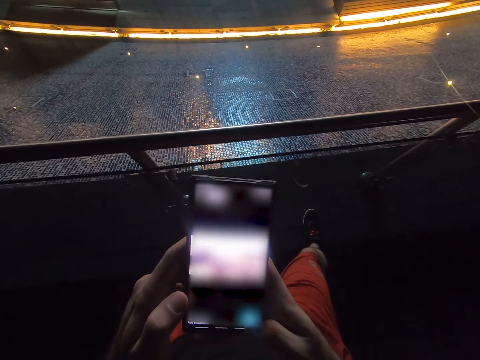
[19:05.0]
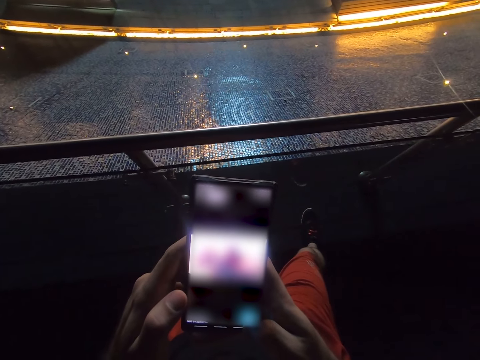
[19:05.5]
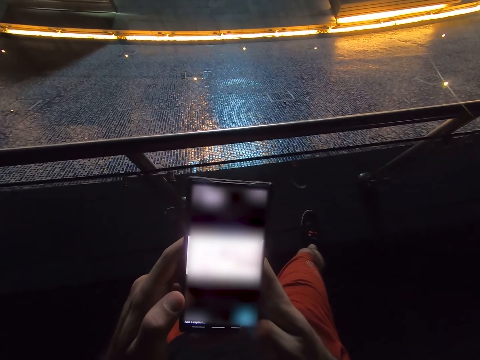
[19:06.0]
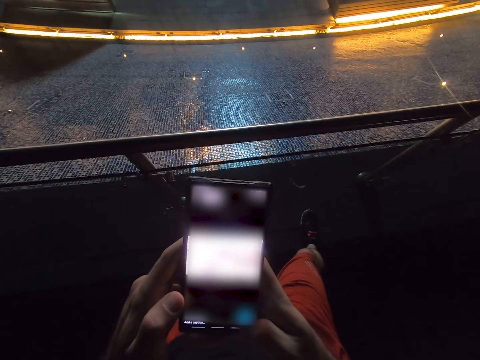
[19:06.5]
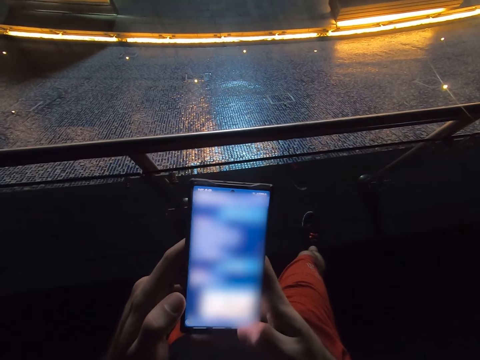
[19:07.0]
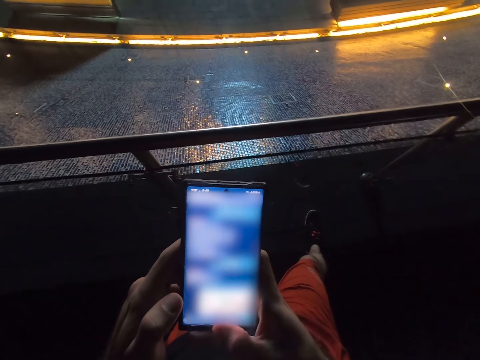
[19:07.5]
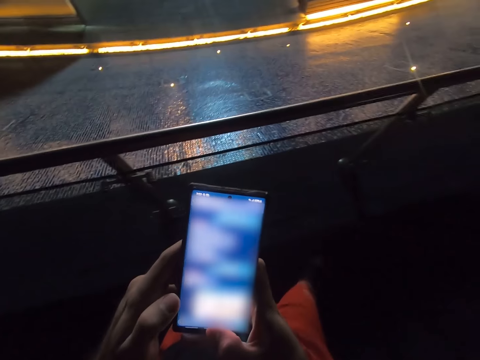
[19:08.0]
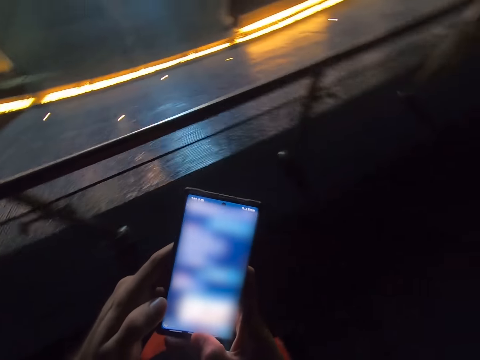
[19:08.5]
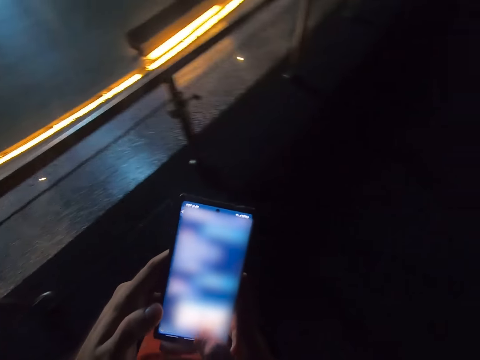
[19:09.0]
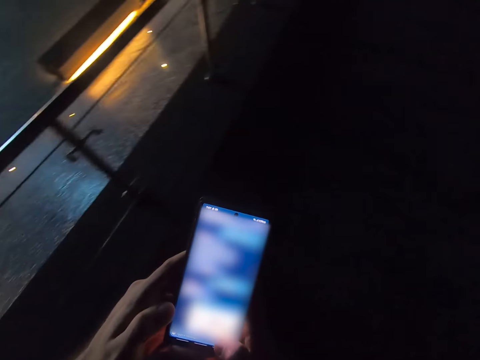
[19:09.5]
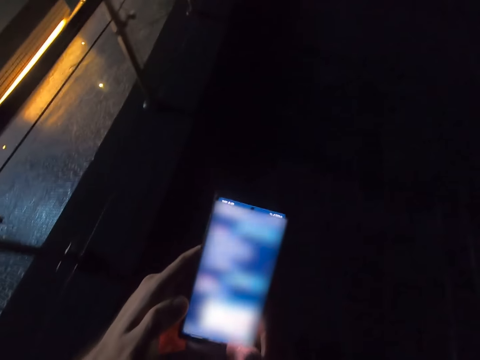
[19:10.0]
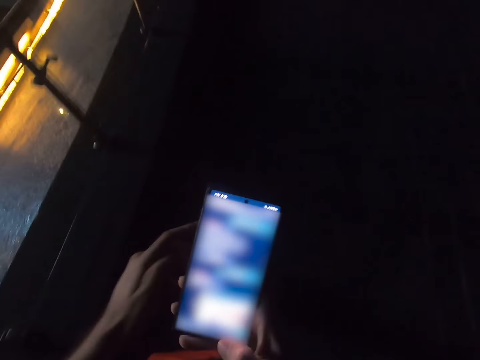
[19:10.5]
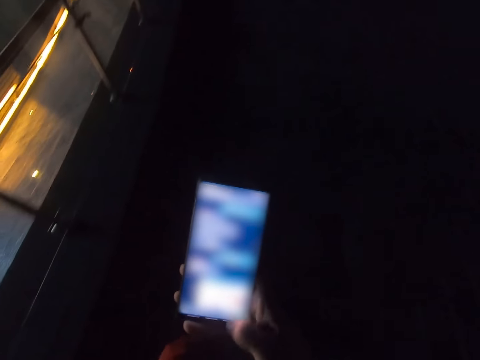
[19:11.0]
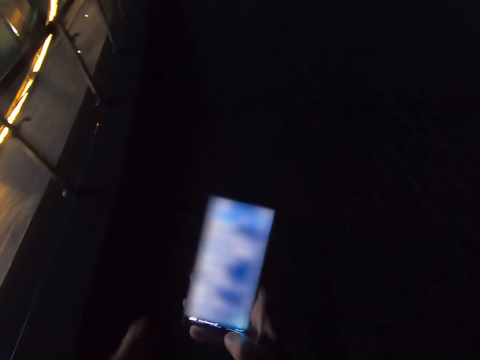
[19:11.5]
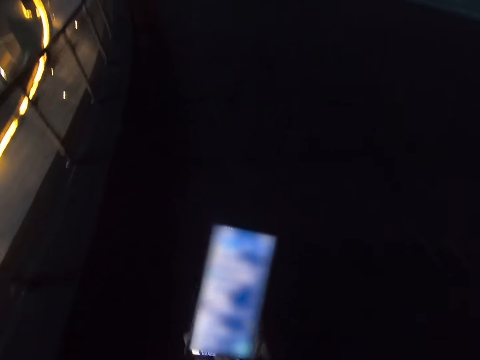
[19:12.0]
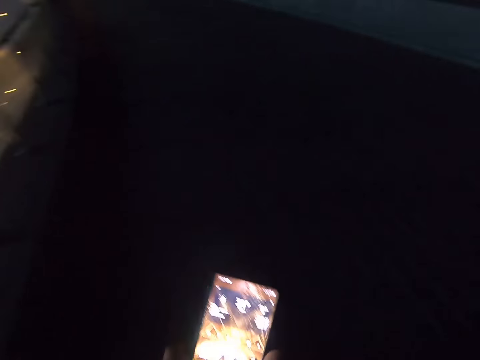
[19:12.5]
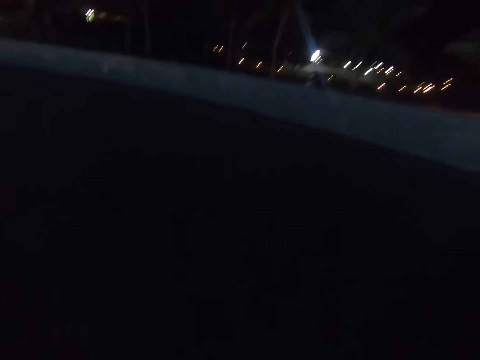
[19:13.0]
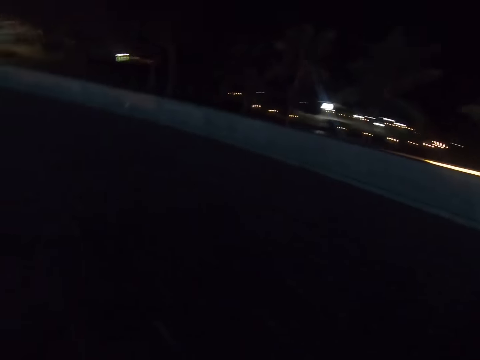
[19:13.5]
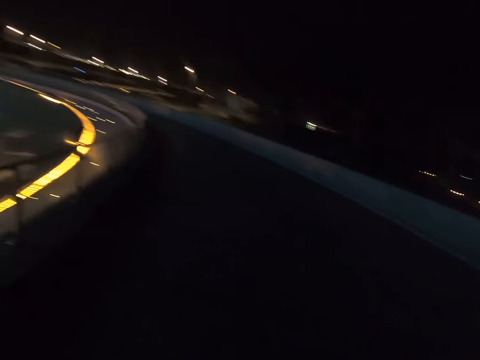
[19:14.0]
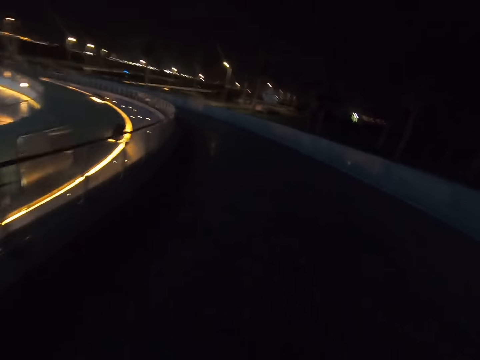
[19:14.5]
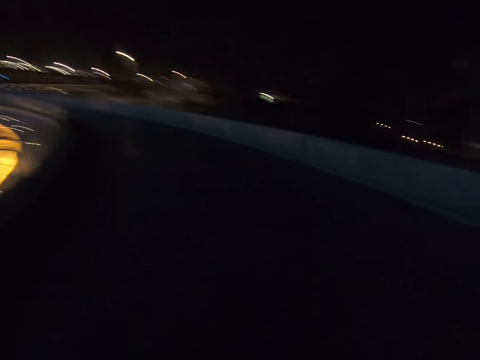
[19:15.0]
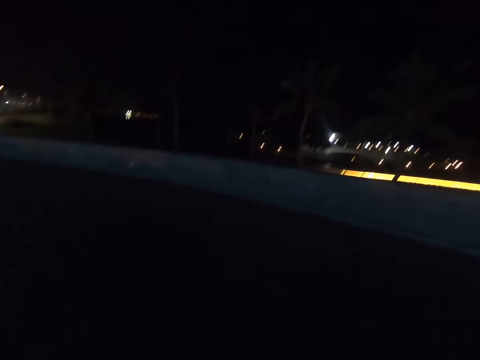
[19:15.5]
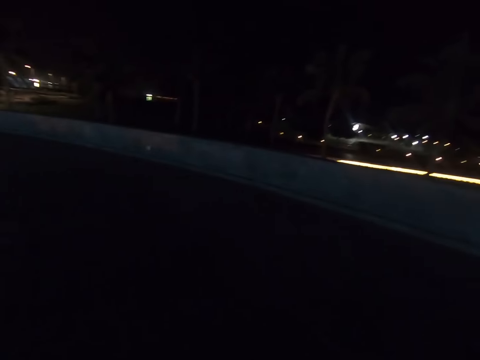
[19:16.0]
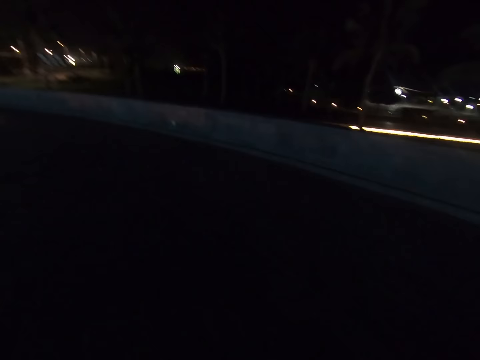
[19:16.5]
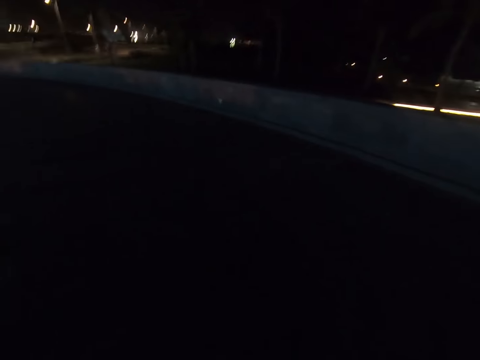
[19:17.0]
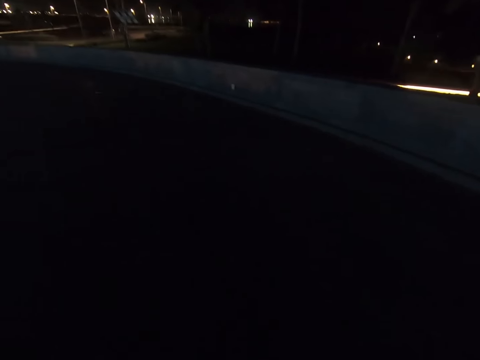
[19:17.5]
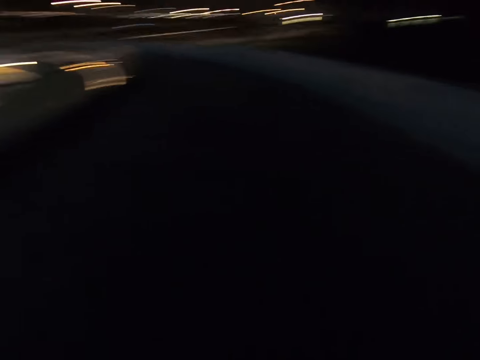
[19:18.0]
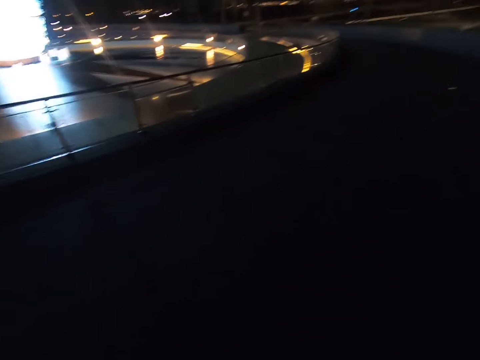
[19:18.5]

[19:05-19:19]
The camera wearer walks along the streets. They scroll the phone. They walk along the street.

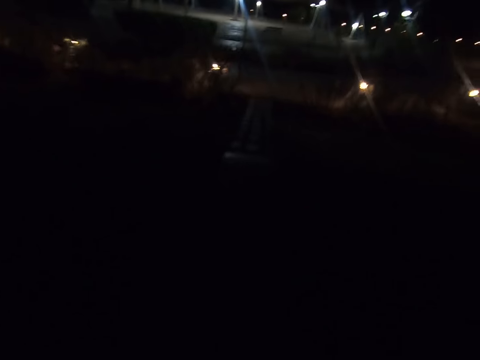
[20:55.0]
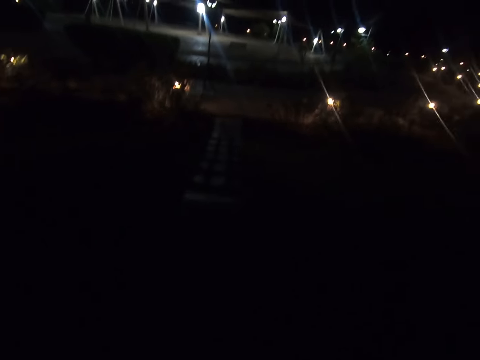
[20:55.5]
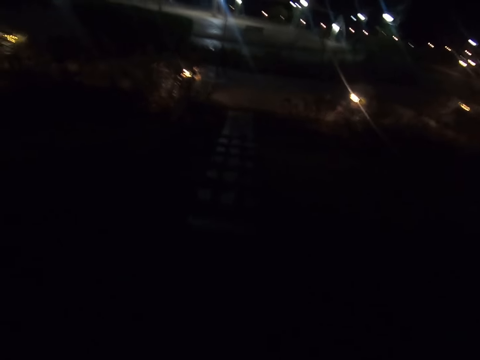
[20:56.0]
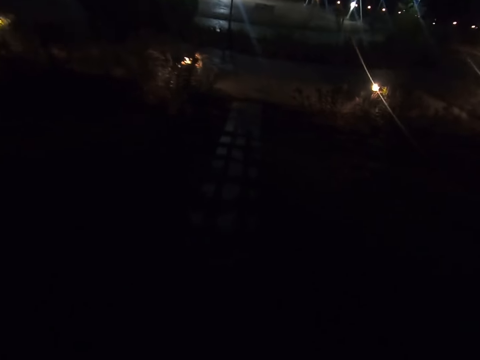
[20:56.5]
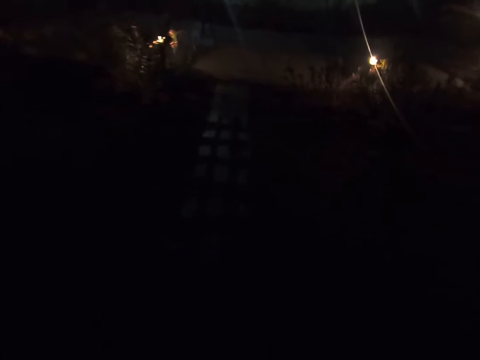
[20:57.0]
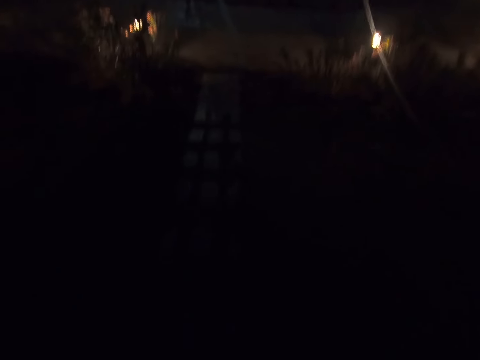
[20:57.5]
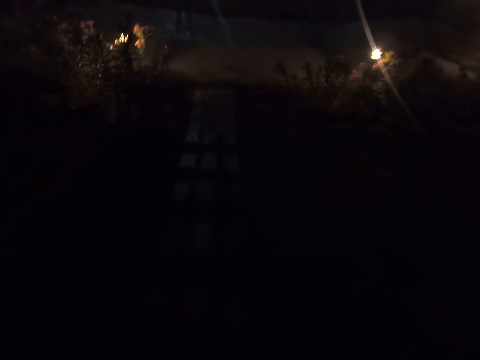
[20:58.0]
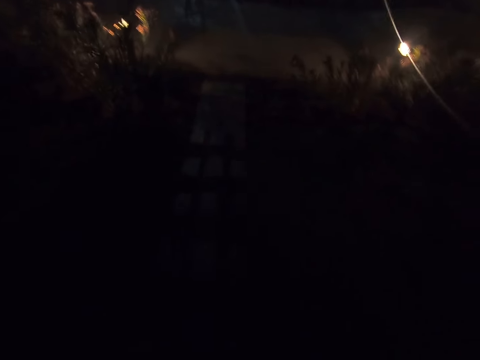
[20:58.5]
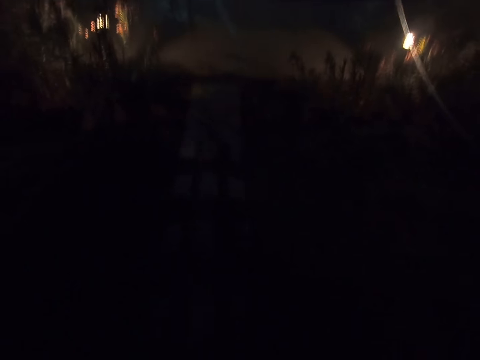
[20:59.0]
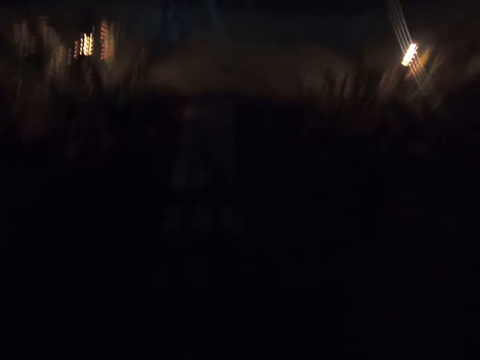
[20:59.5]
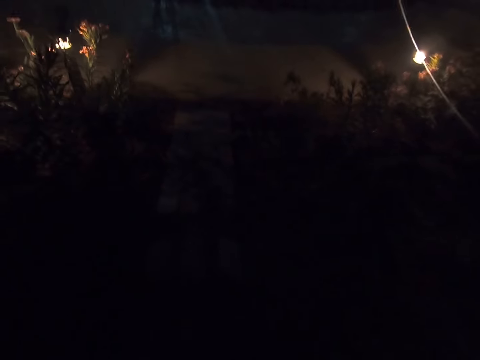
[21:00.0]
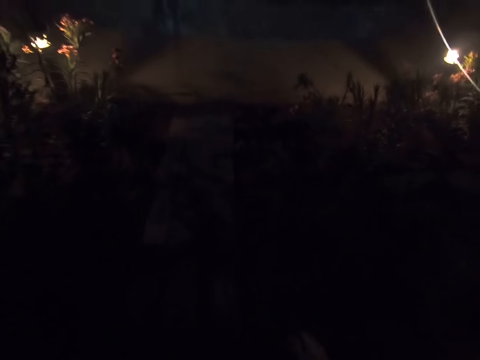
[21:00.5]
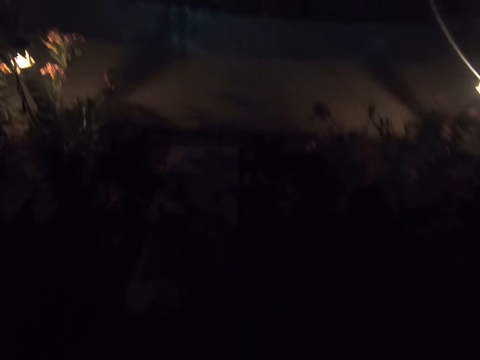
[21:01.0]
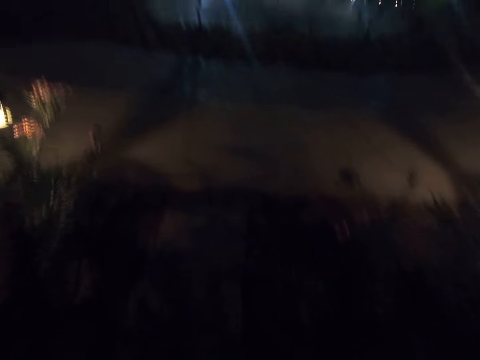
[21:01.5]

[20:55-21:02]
The camera wearer enters a place.

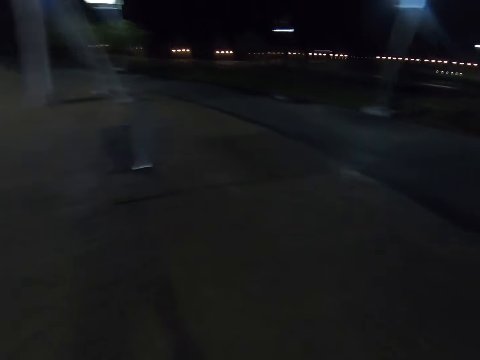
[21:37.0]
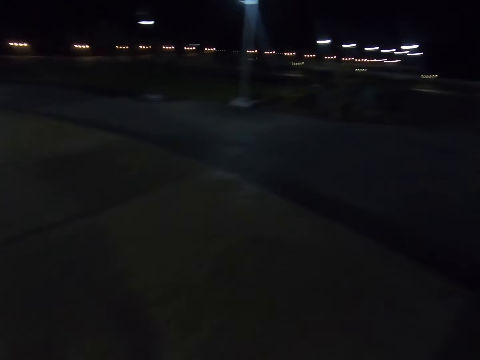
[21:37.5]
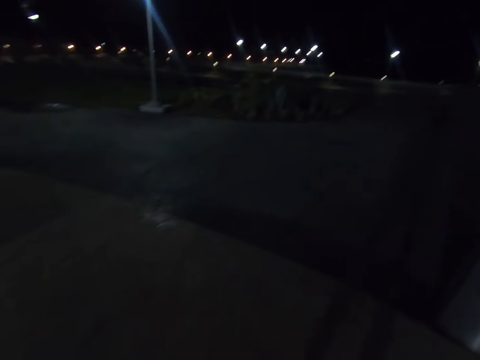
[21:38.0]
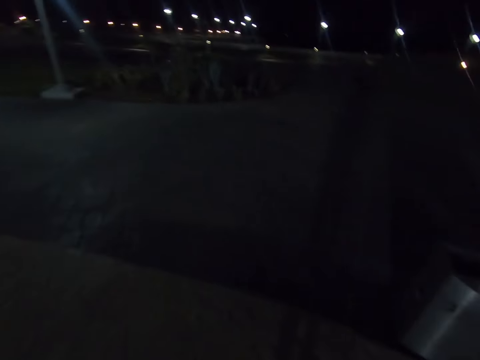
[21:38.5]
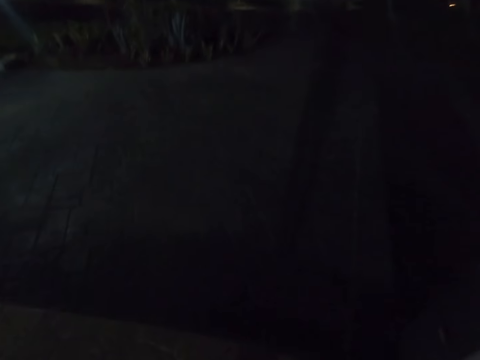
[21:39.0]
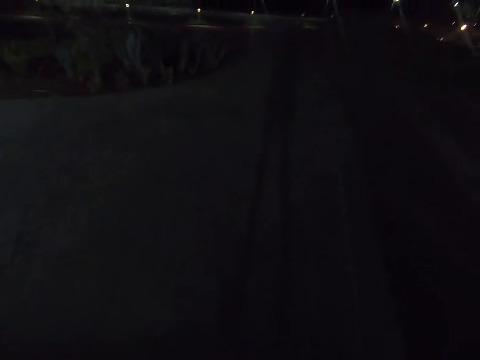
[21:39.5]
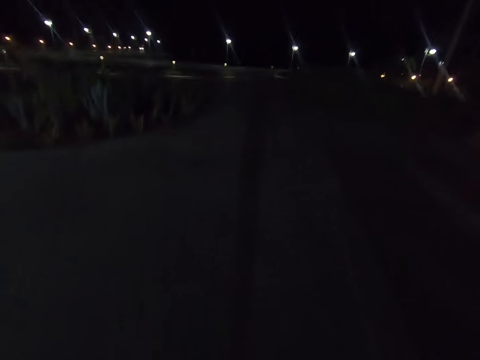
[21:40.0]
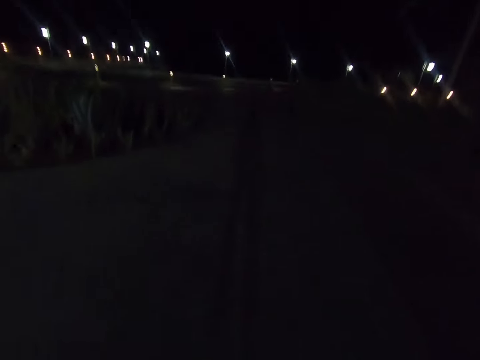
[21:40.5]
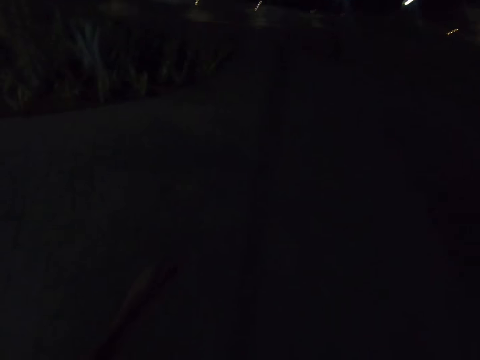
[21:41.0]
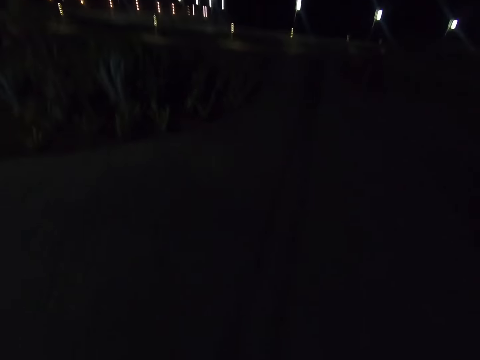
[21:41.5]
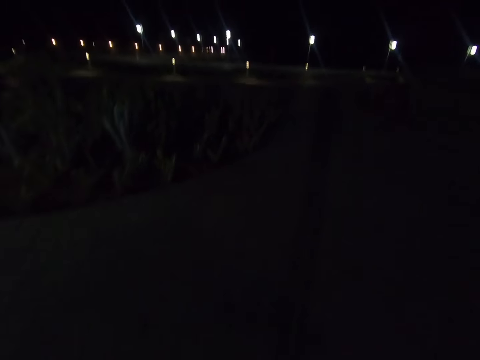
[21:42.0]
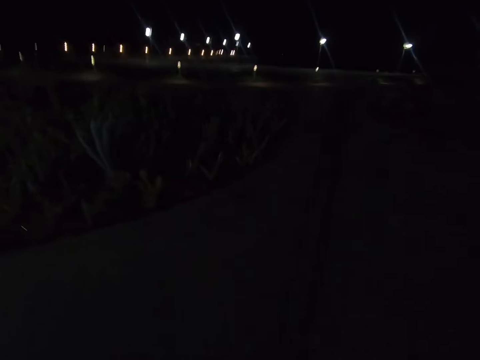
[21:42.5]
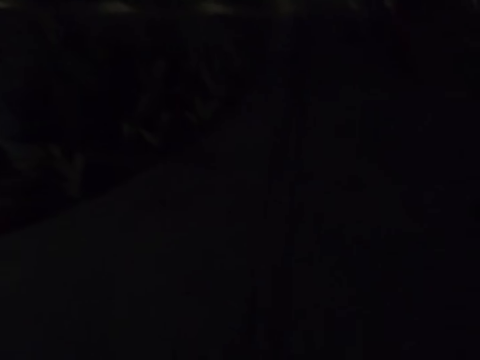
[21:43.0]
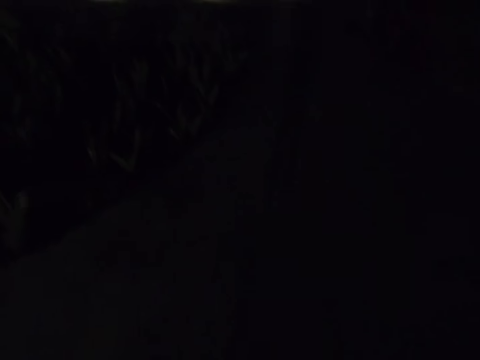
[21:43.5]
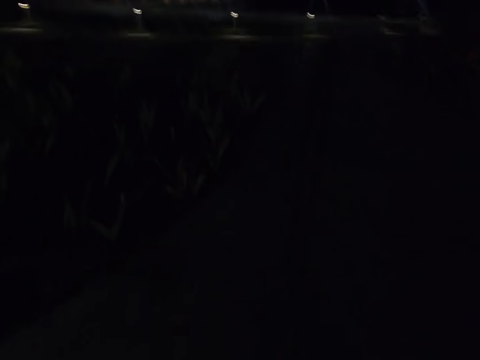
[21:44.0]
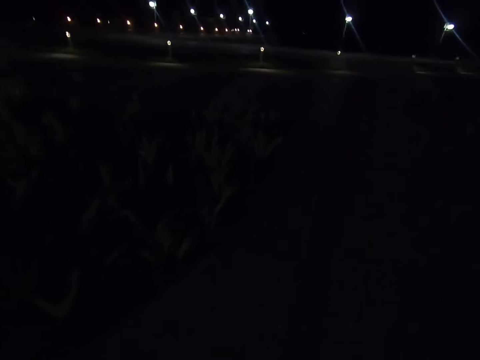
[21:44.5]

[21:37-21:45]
The camera wearer exits the place. They walk along the road.
